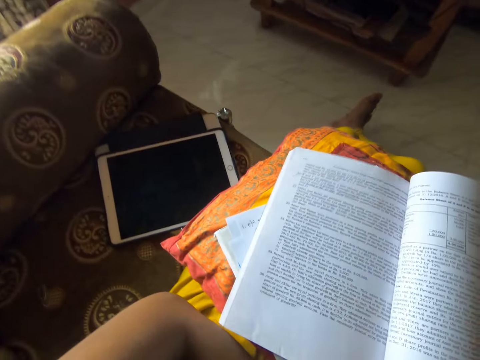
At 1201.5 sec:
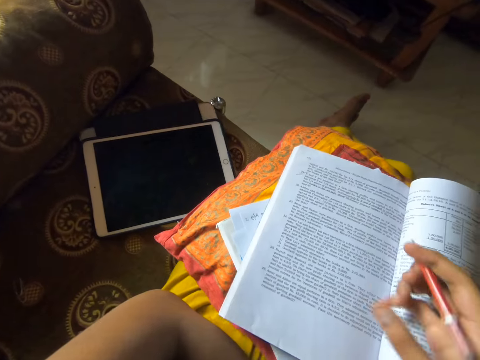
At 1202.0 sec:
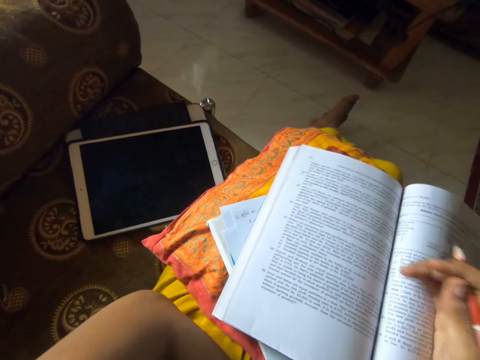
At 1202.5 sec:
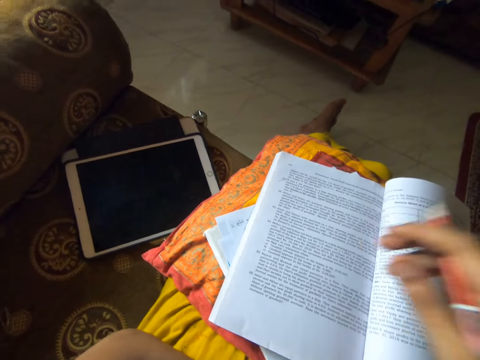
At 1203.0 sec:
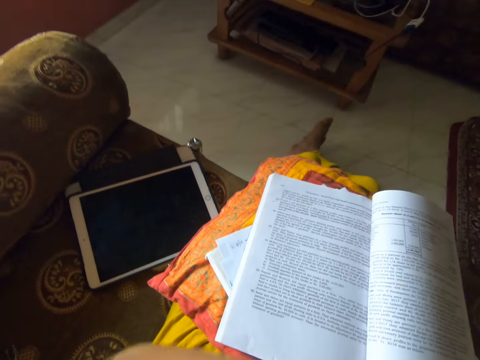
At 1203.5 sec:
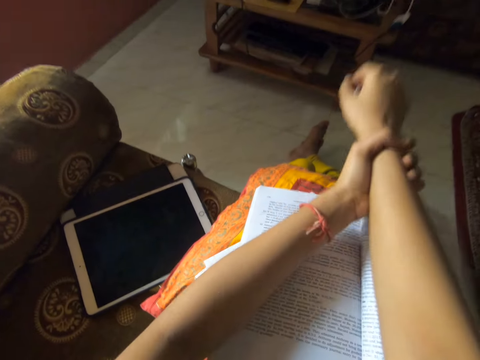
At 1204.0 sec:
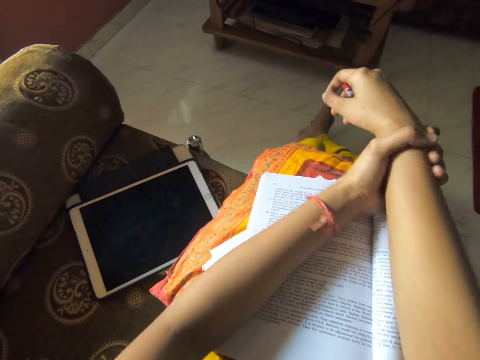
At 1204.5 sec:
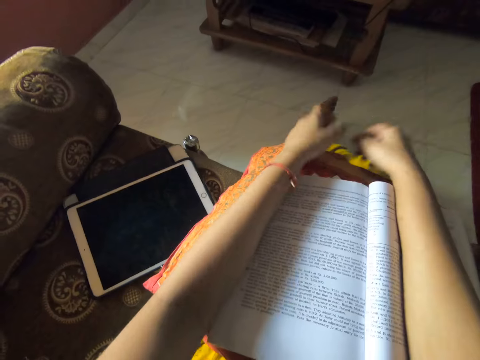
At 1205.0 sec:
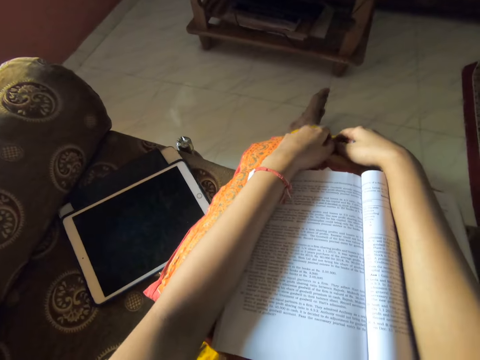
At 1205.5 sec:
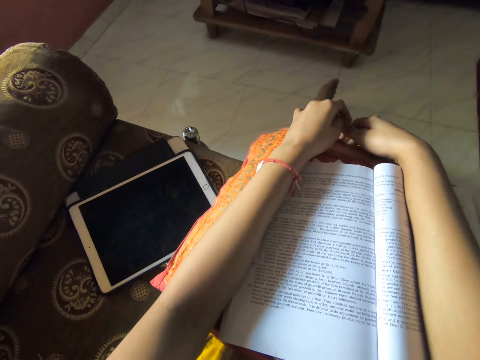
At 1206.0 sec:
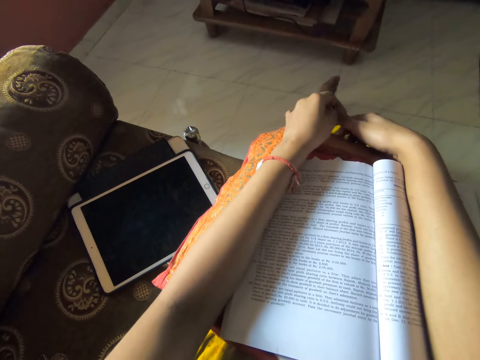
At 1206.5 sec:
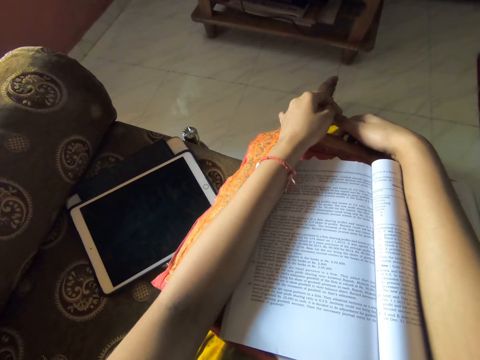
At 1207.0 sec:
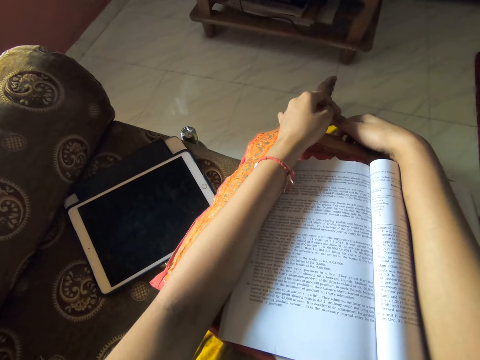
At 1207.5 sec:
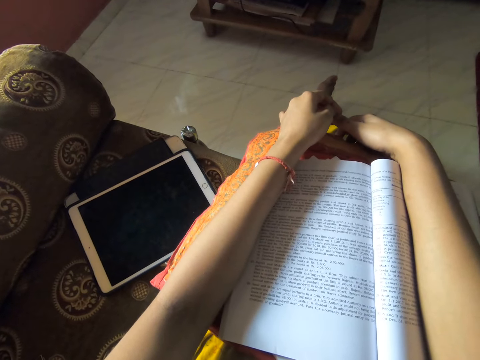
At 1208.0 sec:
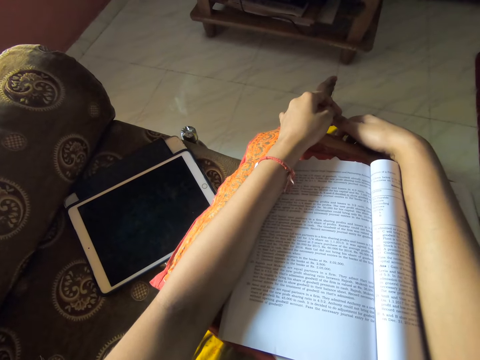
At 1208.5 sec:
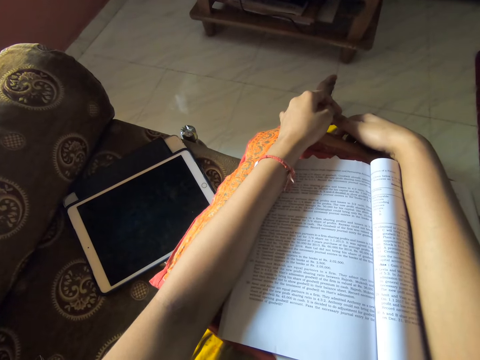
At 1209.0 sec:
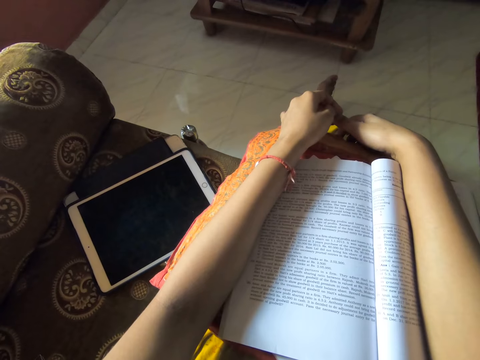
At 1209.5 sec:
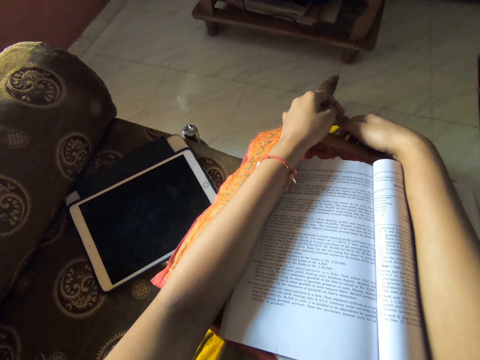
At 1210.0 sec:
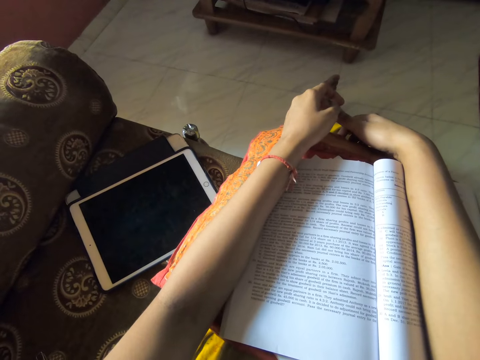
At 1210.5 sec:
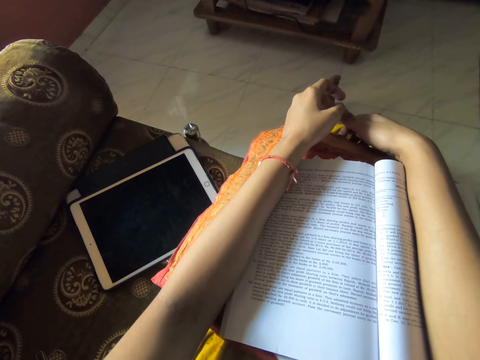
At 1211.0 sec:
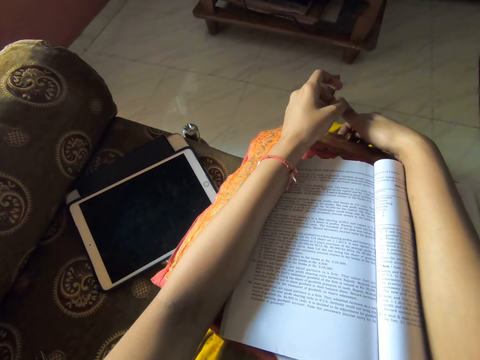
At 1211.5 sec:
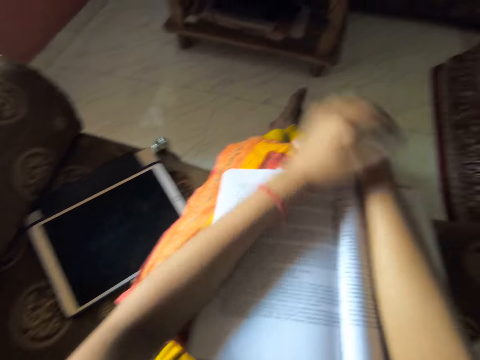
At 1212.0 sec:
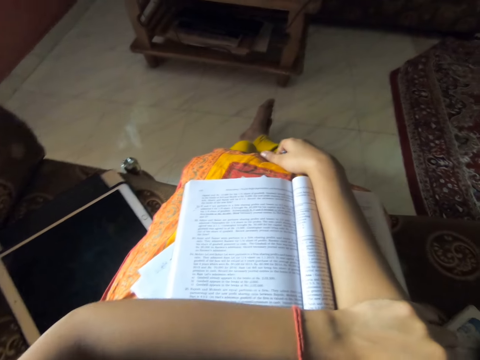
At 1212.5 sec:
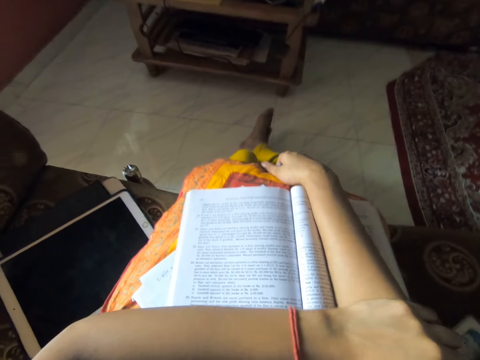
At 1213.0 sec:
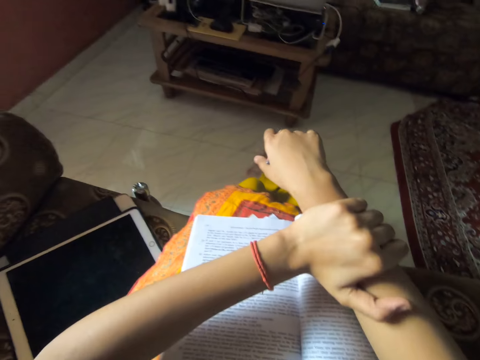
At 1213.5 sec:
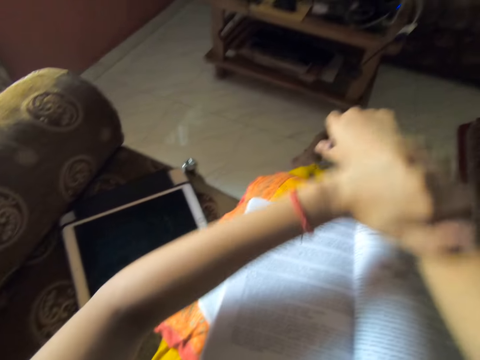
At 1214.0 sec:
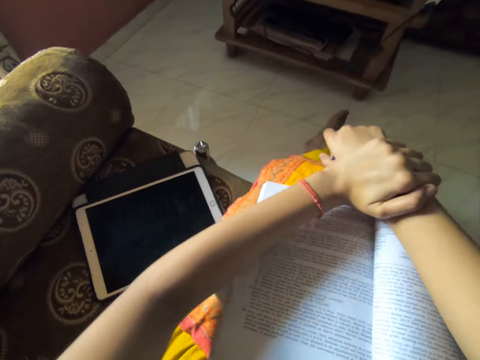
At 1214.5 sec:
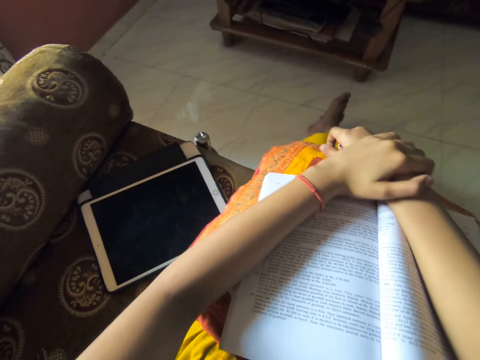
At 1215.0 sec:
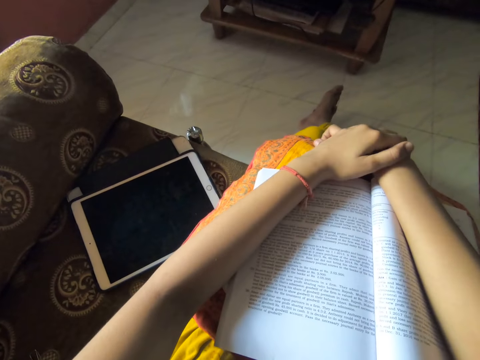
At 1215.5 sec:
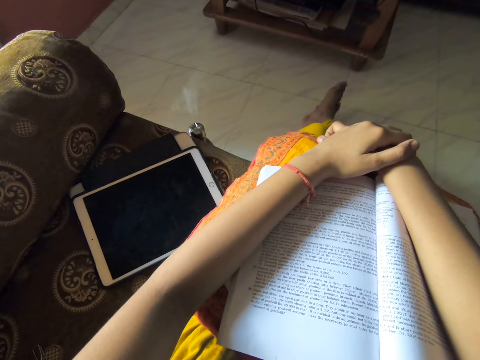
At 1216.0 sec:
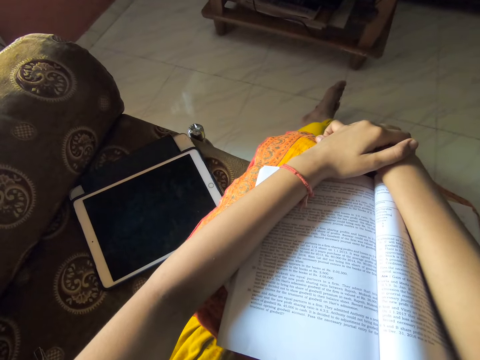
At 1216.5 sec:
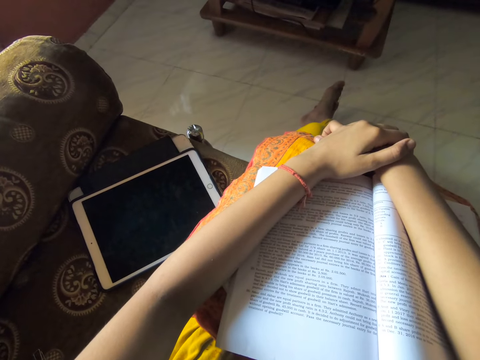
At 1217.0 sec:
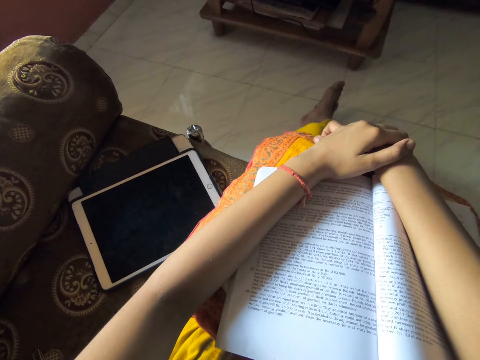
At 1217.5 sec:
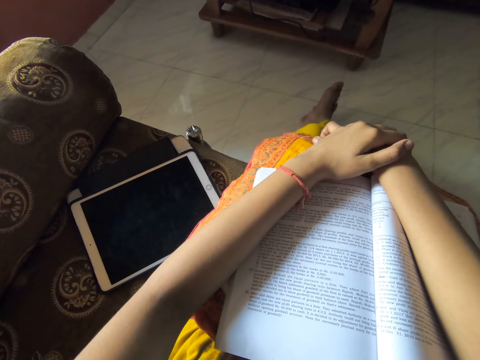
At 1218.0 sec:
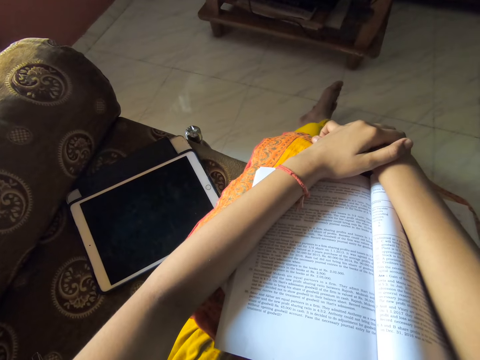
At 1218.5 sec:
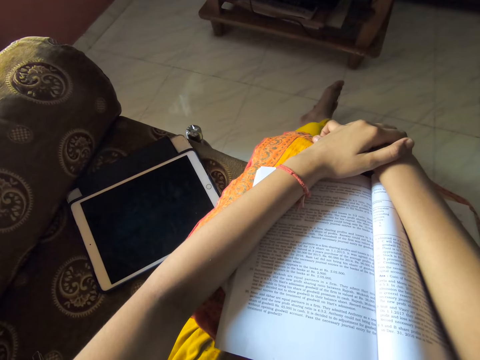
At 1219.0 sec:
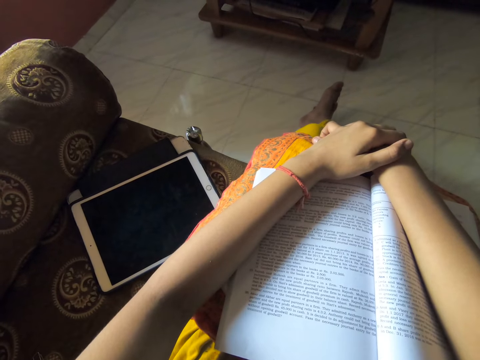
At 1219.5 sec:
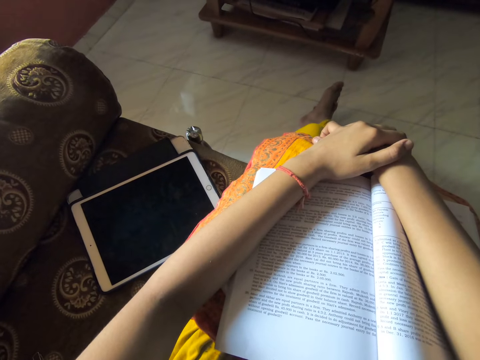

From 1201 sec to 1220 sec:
The camera wearer drops her hand with a pencil. She lays her hand on the book. She withdraws her hand from the book. She touches her wrist. She drops her hands on the book. She lays her hands on the book. She rubs the fingers against each other. She folds her left hand. She touches her hand. She raises her hands. She drops back her hands. She looks at the book.

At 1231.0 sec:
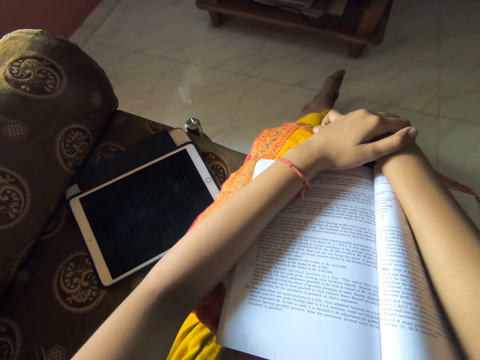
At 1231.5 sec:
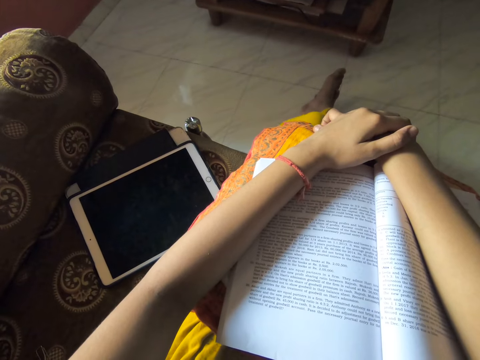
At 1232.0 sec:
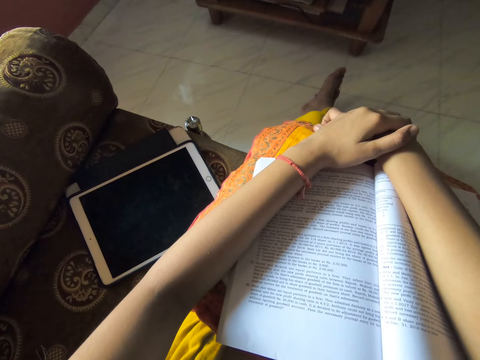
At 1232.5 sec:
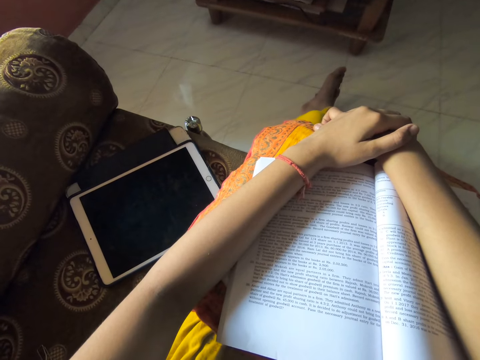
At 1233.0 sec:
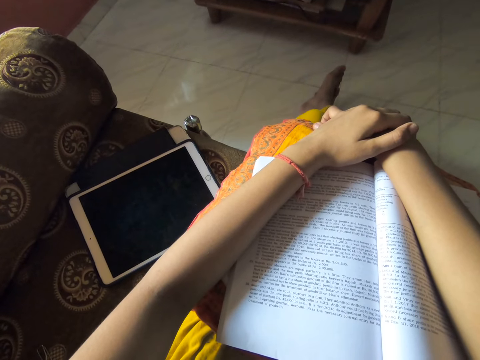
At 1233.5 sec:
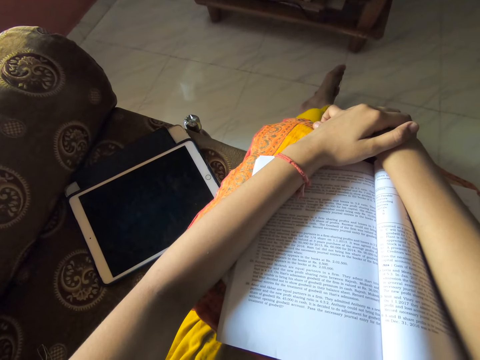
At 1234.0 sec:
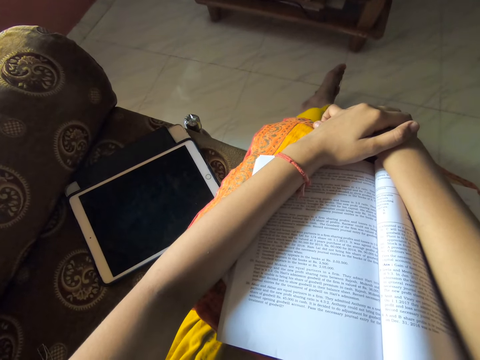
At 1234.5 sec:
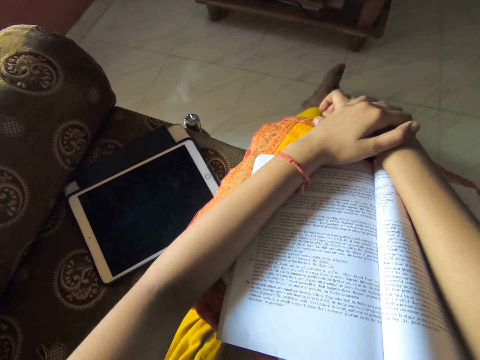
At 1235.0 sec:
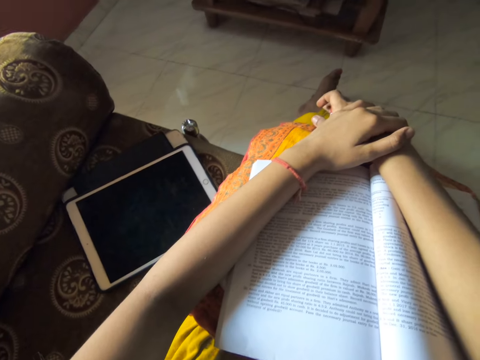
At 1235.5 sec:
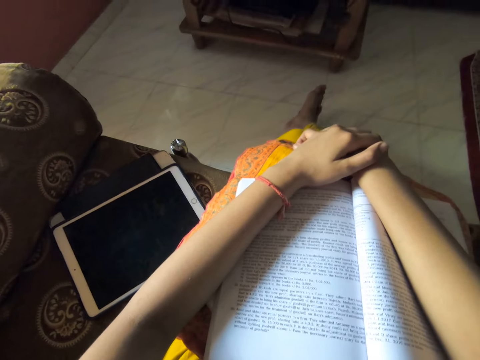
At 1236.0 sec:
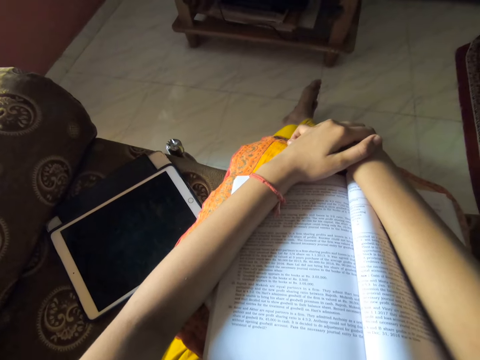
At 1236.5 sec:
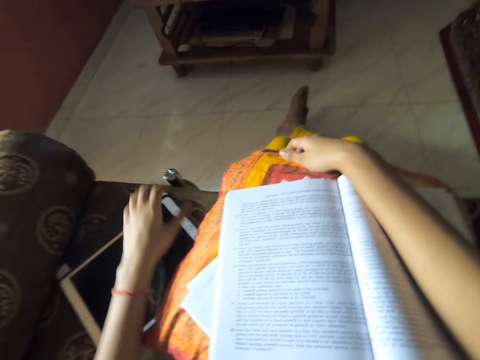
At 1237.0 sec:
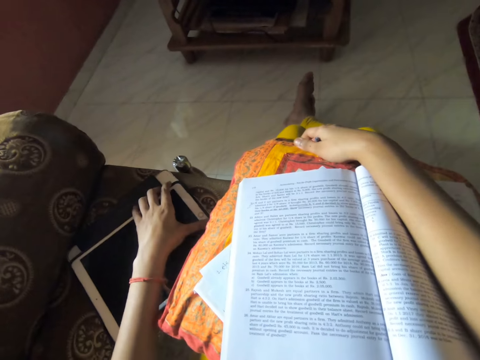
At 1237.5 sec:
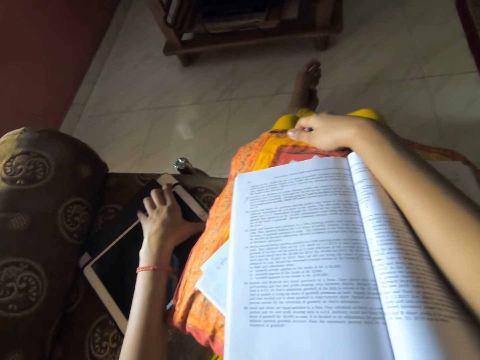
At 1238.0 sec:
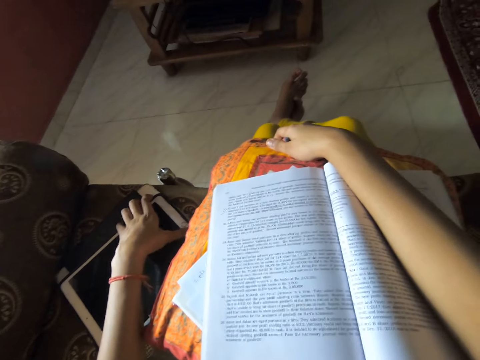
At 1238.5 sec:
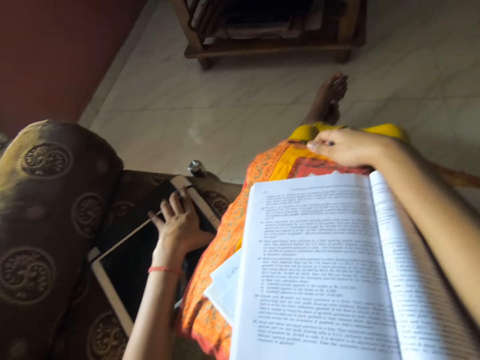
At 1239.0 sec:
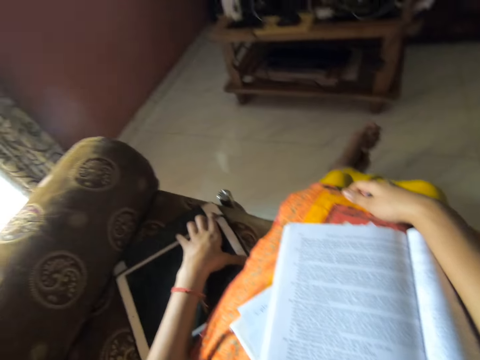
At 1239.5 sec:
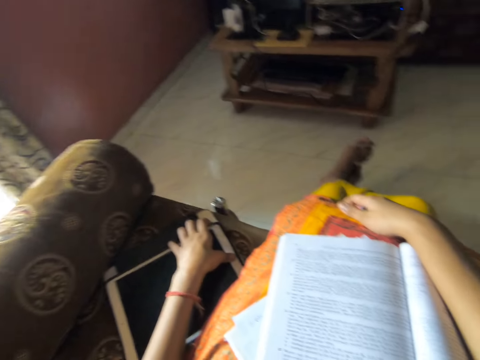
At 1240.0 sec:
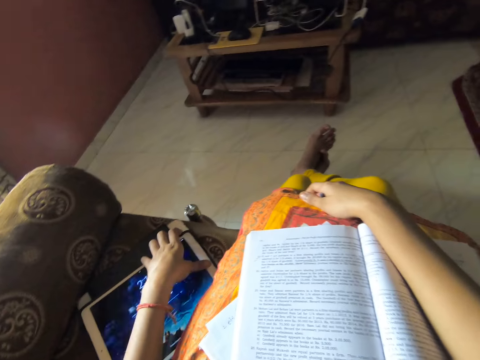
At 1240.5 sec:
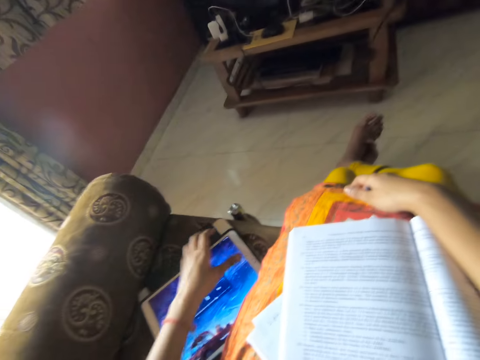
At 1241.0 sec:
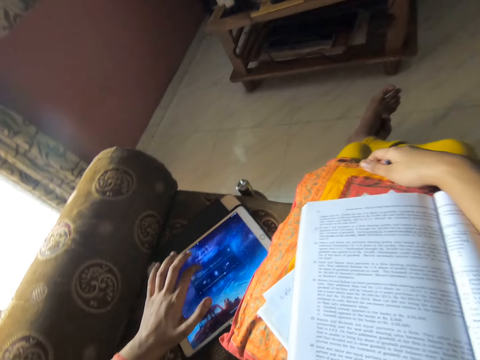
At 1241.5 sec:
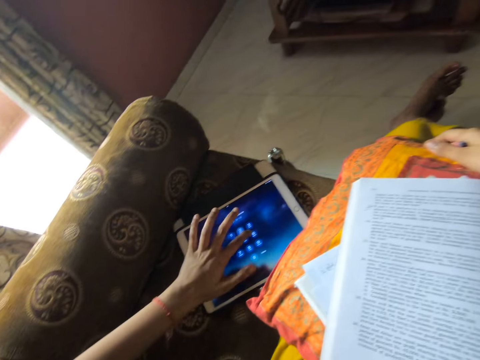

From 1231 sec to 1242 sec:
The camera wearer sings. She shakes her hands. She gets to the tablet. She powers on her tablet. She touches the tablet.
